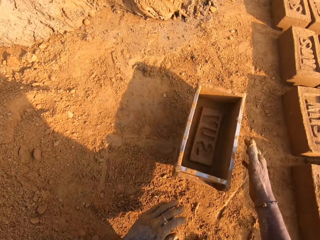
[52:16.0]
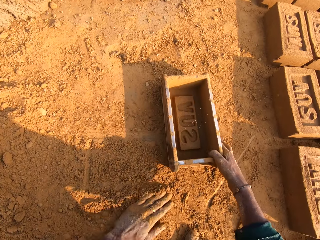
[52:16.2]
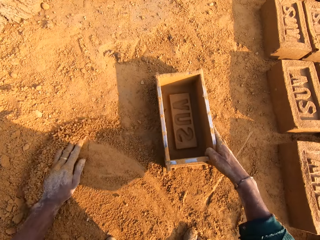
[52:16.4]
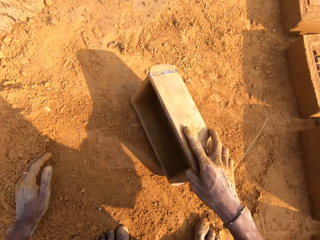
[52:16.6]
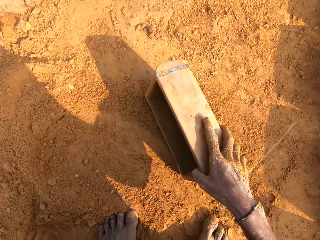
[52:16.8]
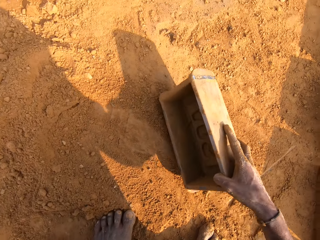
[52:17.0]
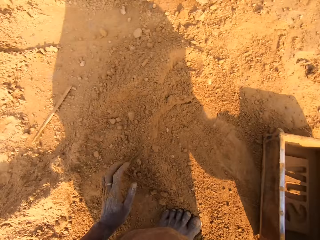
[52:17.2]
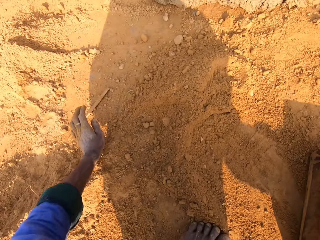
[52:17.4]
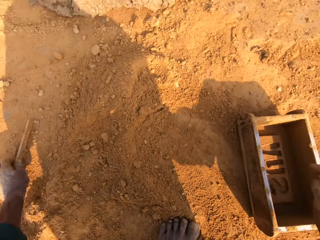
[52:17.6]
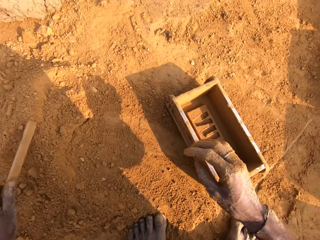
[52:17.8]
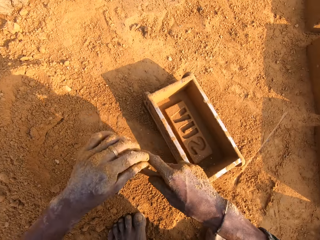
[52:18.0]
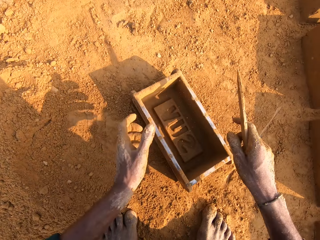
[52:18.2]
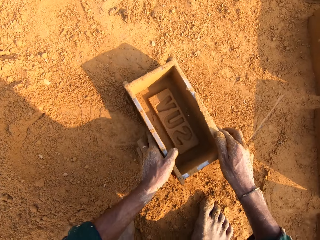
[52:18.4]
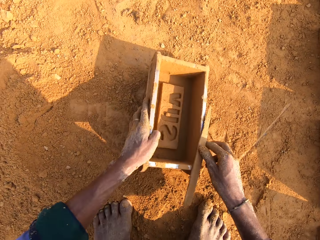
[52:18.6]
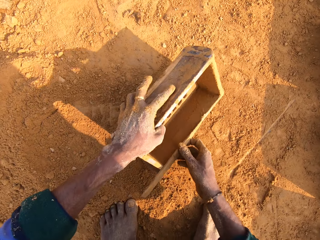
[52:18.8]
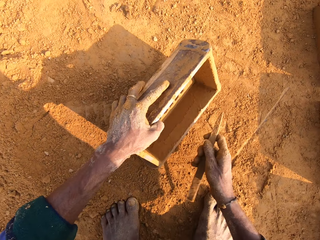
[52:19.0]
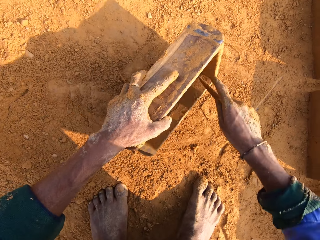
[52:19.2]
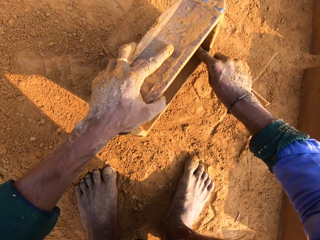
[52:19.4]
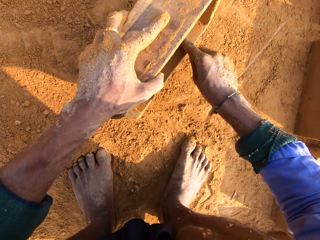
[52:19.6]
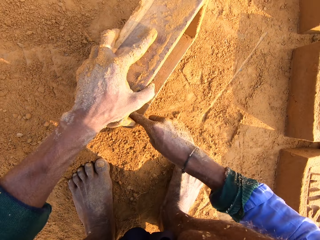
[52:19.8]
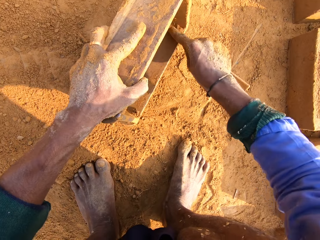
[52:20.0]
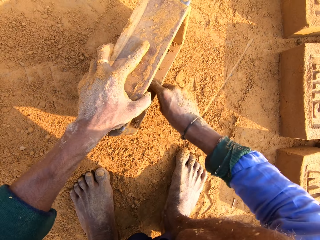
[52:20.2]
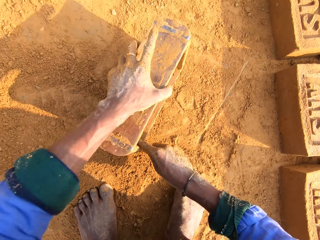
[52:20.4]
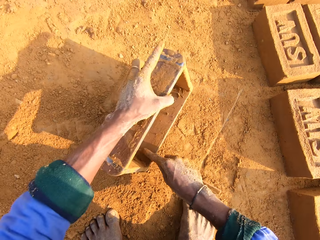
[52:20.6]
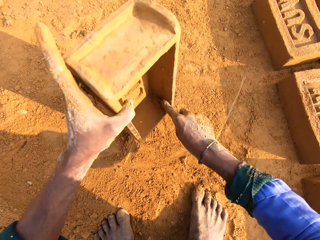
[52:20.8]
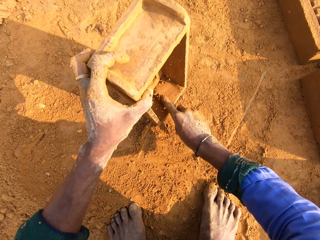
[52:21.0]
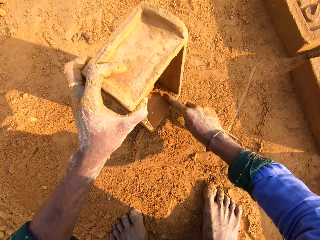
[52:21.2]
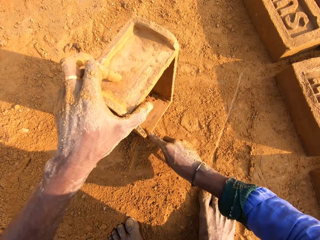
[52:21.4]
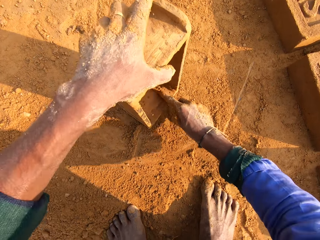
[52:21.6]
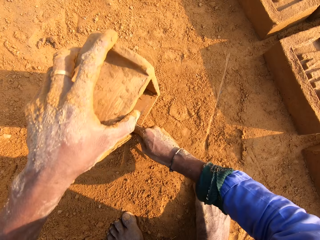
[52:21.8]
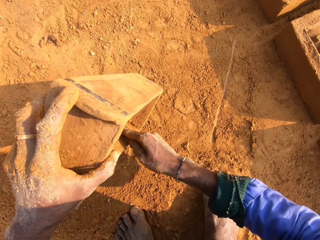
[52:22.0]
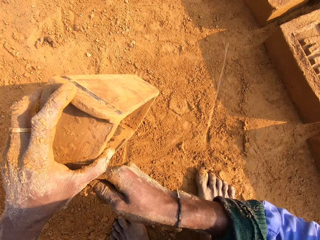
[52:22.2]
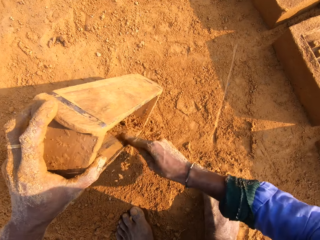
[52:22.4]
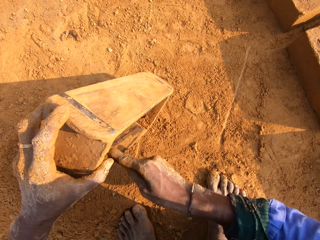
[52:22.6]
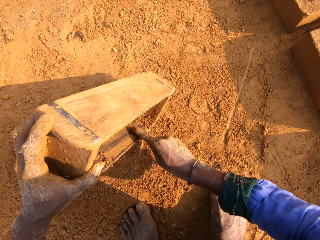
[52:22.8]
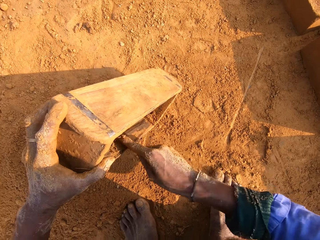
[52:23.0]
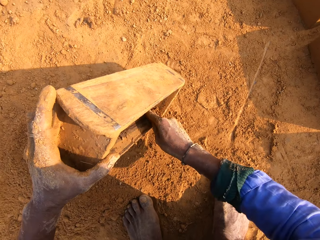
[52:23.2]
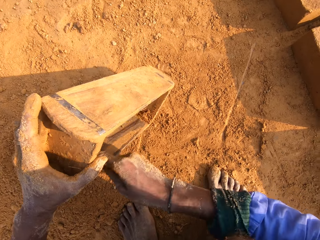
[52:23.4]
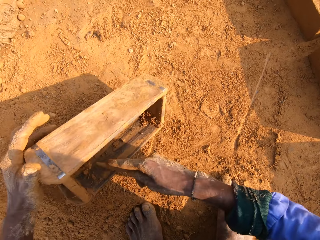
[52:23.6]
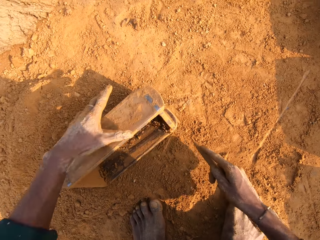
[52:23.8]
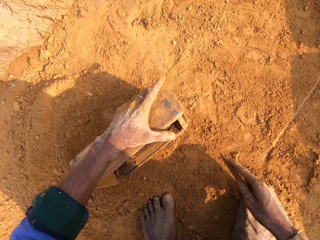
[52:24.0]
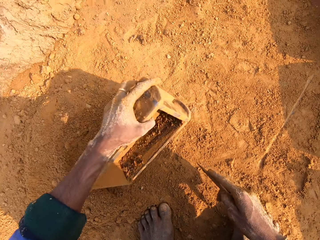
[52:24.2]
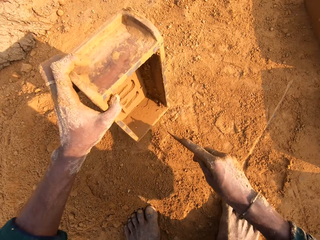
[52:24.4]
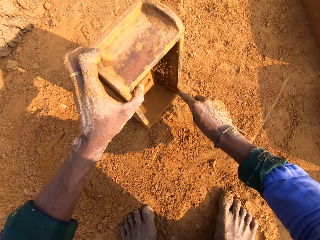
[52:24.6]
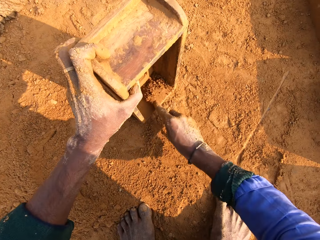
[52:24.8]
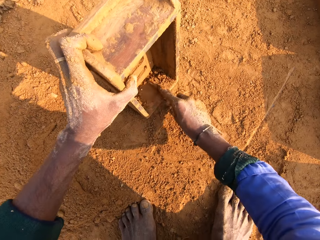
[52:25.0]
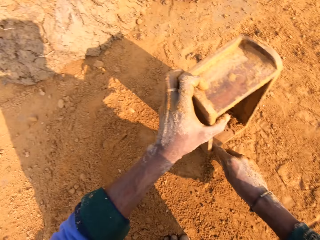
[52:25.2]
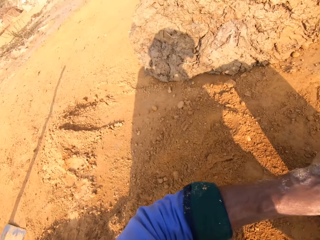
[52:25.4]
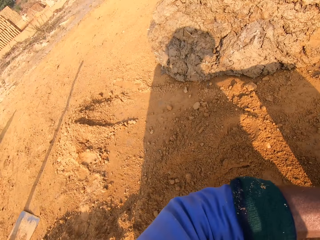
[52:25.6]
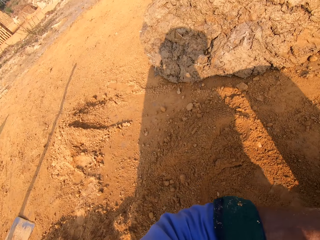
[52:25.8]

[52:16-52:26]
The camera wearer drops the brick mold. They pick a stick. They remove the mud from the brick mold. They scrub the brick mold.

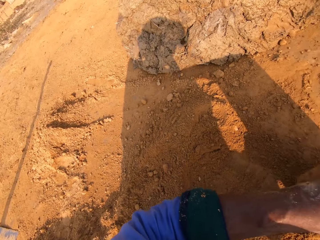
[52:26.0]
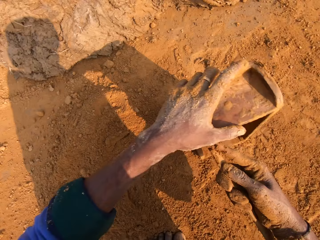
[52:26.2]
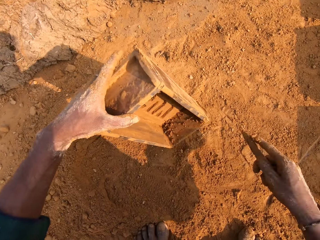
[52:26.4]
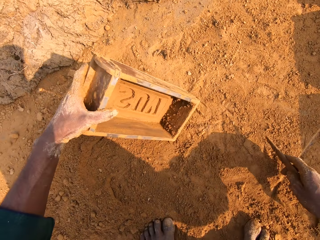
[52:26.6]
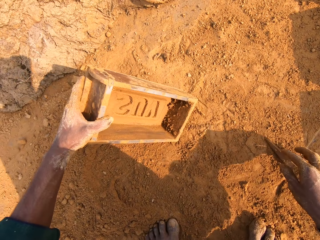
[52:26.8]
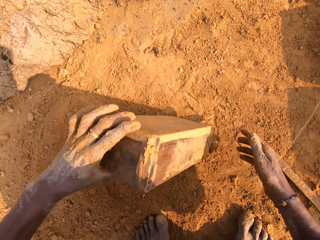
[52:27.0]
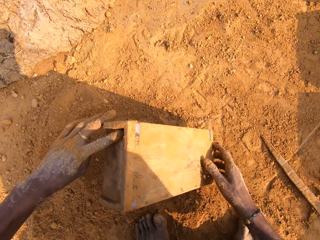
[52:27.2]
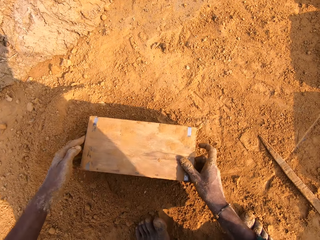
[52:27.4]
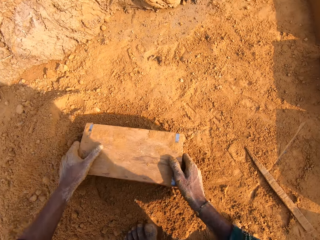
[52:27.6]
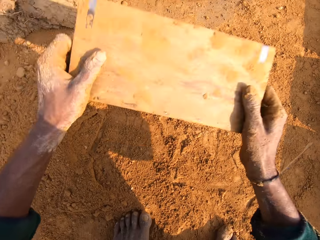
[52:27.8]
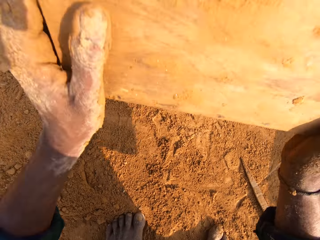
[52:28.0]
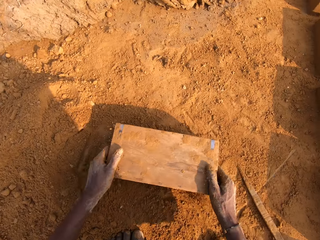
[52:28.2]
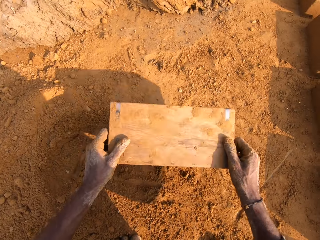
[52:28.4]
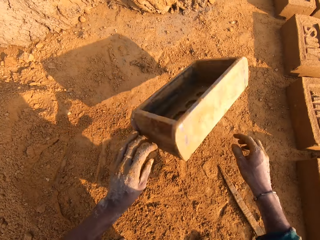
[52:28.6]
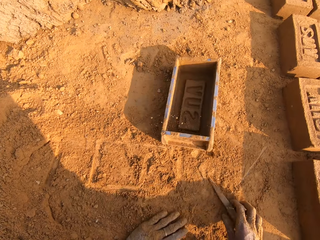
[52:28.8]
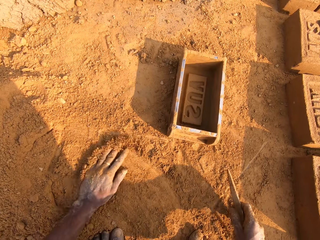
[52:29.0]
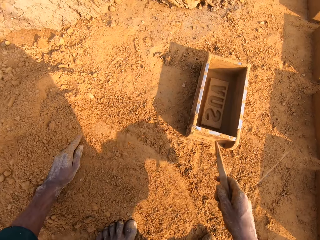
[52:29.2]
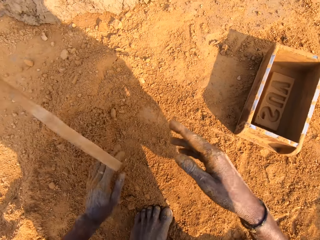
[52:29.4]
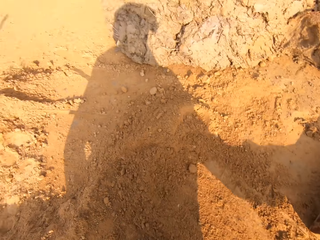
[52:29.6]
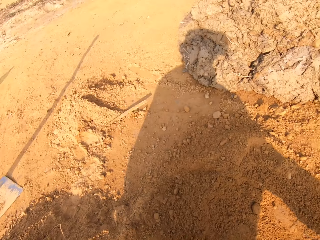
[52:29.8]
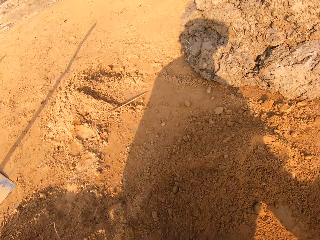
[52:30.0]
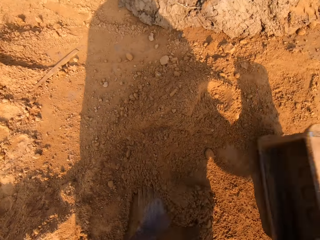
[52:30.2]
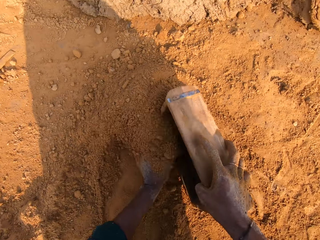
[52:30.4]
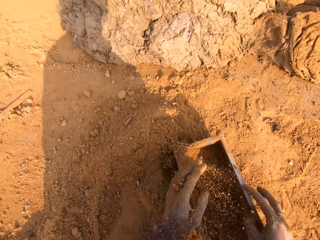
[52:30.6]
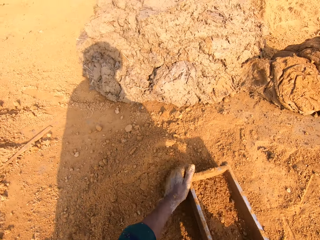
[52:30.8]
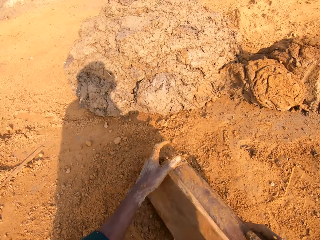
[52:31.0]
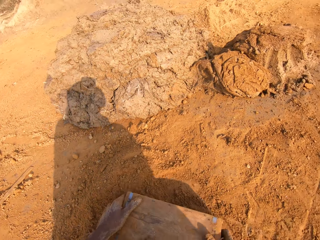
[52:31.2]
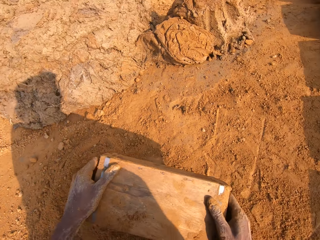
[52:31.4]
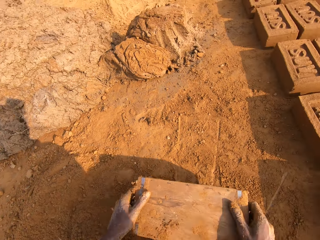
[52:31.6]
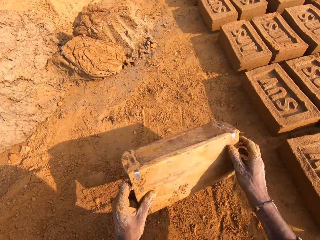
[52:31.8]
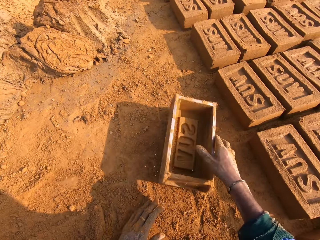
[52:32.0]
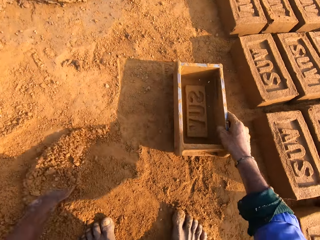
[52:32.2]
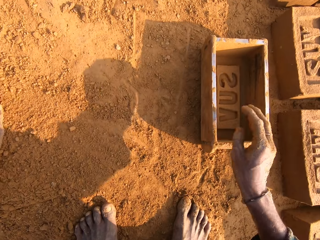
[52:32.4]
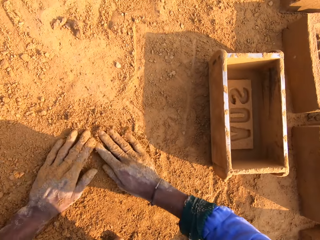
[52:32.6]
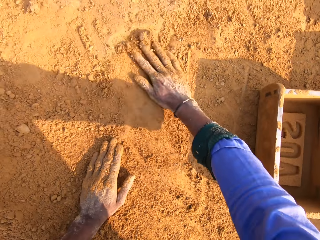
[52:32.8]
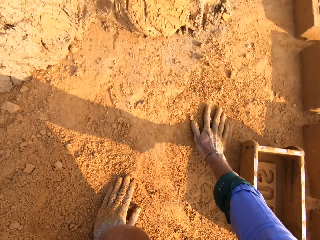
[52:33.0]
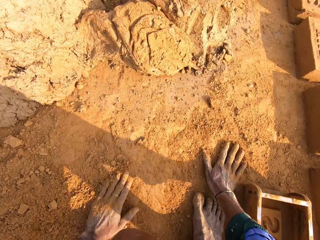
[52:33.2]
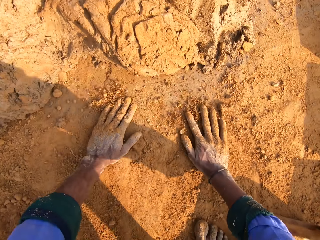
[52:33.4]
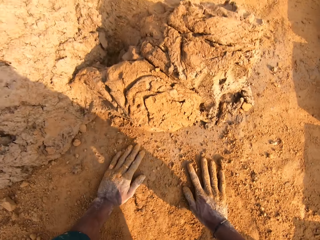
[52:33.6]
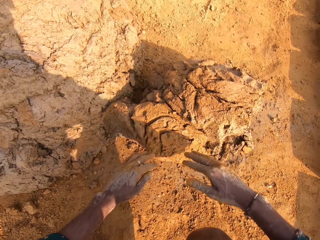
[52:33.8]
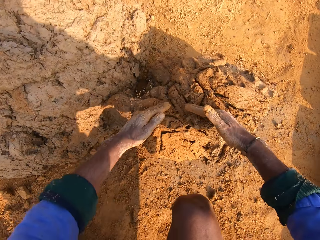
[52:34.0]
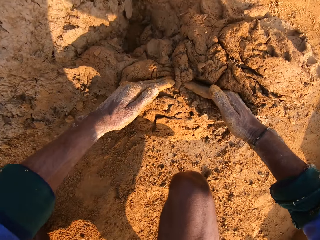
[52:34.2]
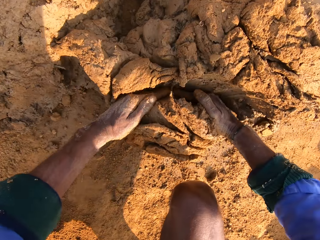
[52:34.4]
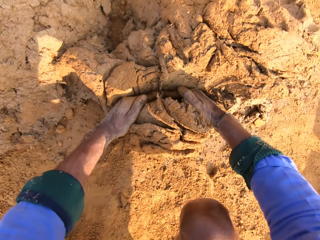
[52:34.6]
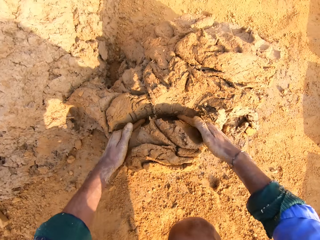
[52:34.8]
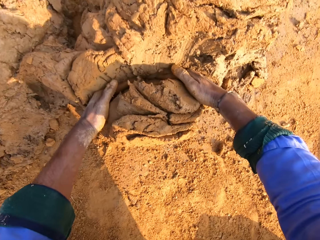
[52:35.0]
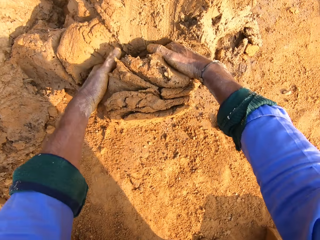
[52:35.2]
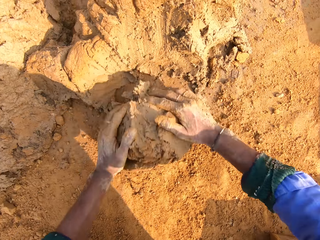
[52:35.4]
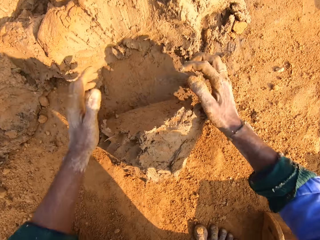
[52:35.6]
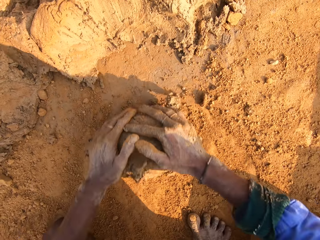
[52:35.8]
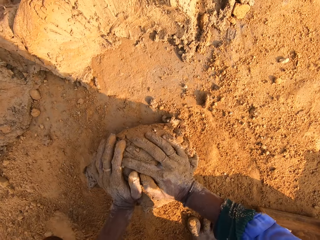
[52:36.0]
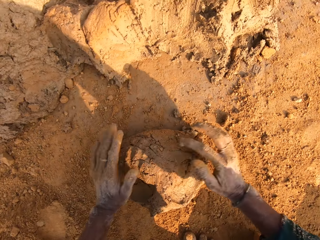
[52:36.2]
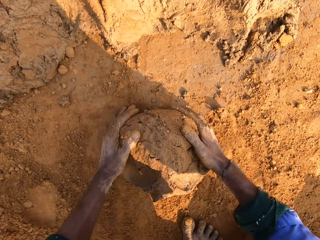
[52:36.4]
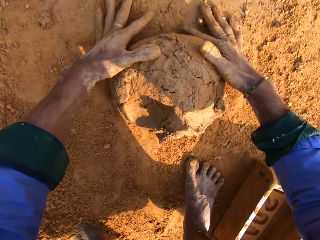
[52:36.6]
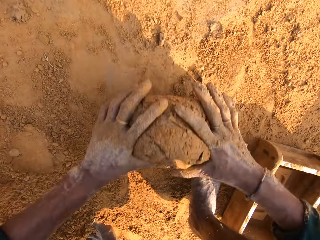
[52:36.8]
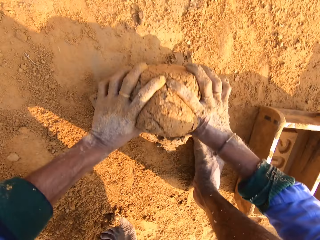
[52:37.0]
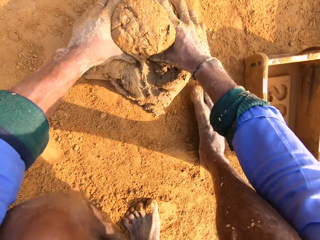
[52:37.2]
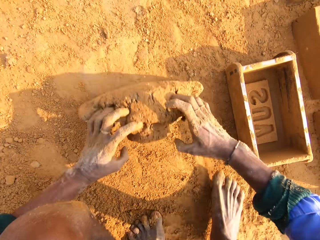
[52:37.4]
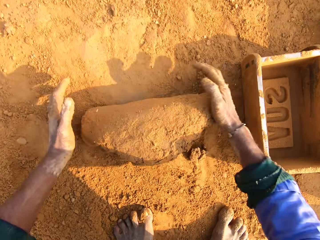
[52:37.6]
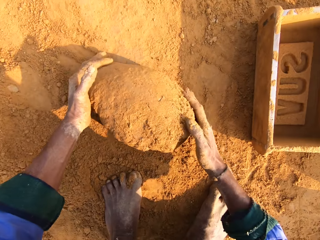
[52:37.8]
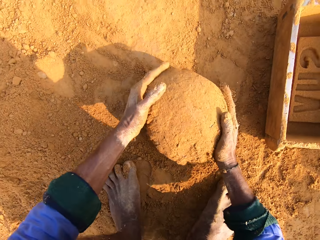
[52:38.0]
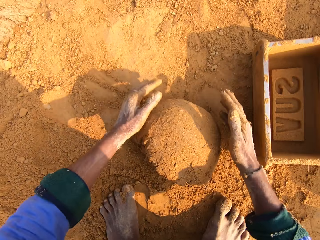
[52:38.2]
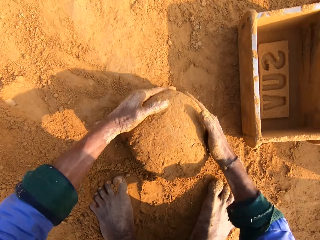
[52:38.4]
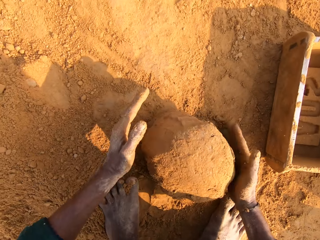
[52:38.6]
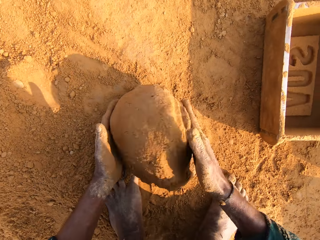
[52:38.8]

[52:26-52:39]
The camera wearer looks around. They put the stick on the ground. They pour the mud. They remove soil in the brick mold. They knock the brick mold on the ground and throw the brick mold on the ground. They pick the stick. They spread soil with their hand. They throw the stick. They pick the brick mold. They put soil in the brick mold. They pour the soil. They remove soil in the brick mold. They throw the brick mold on the ground. They spread soil with their hands. They touch the soil. They cut the clay. They roll the mud. They mold the clay.
